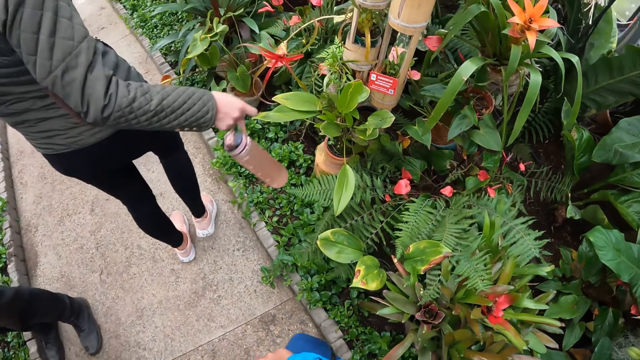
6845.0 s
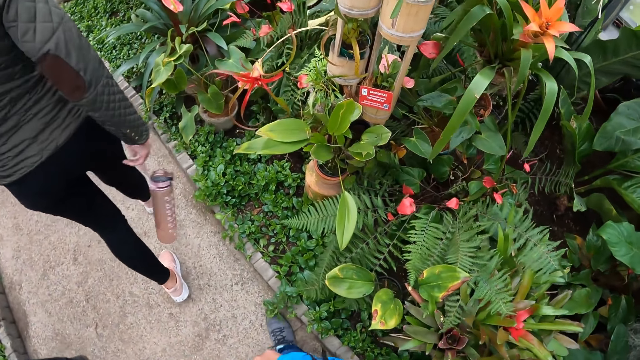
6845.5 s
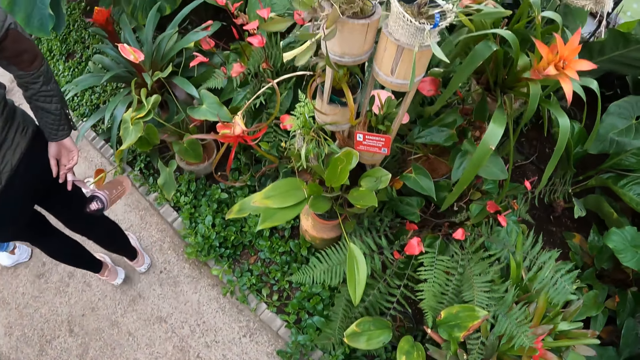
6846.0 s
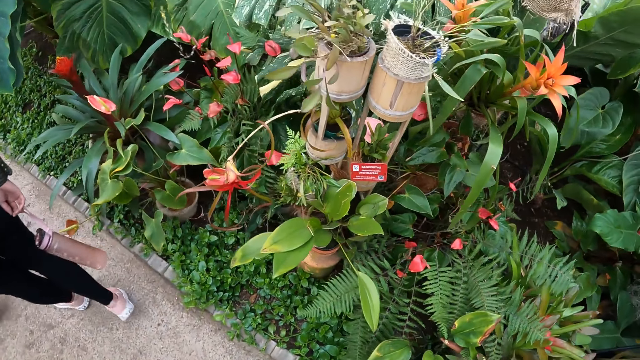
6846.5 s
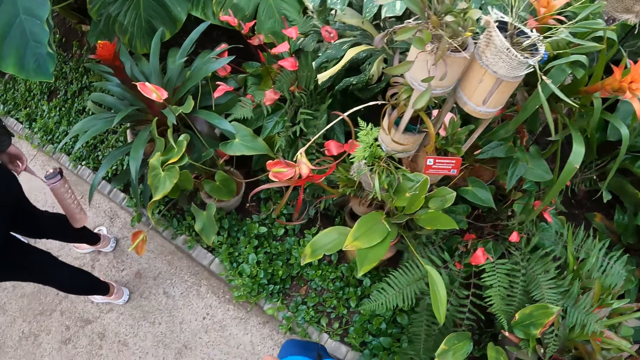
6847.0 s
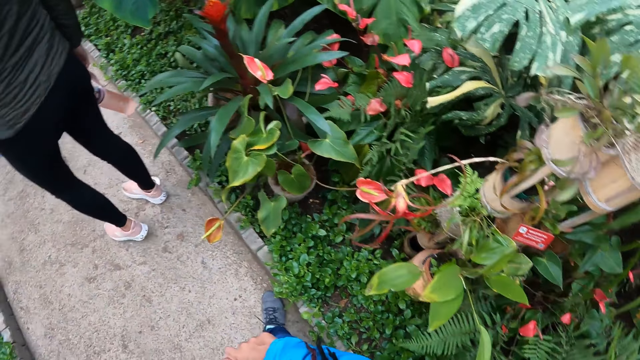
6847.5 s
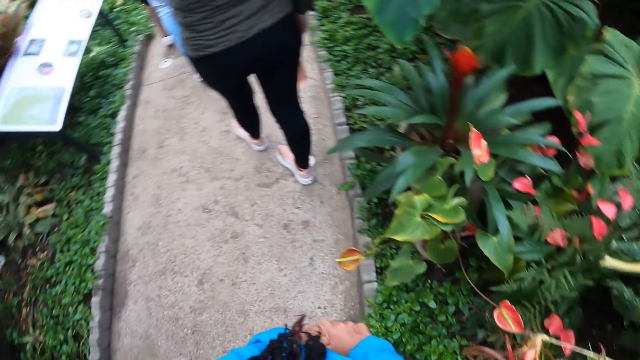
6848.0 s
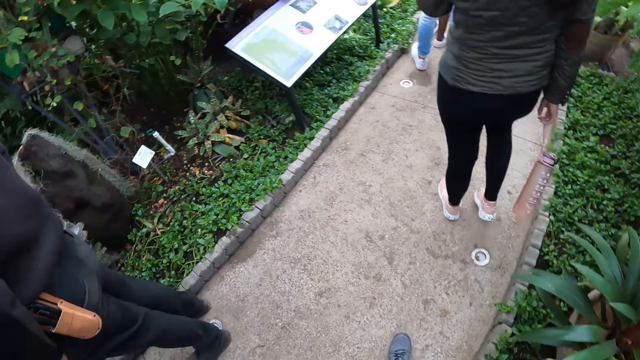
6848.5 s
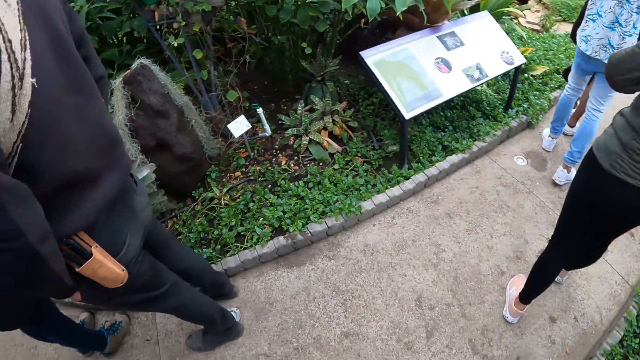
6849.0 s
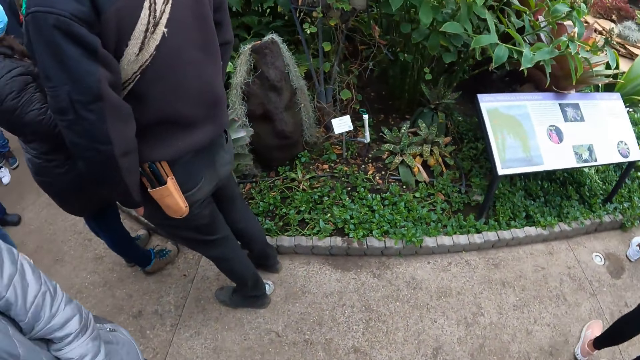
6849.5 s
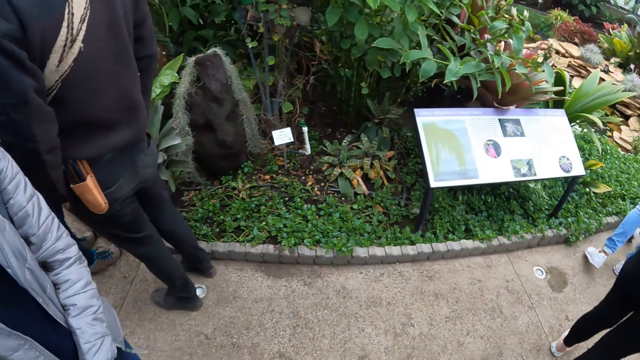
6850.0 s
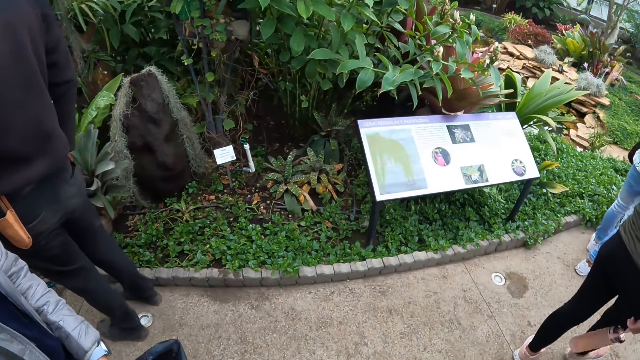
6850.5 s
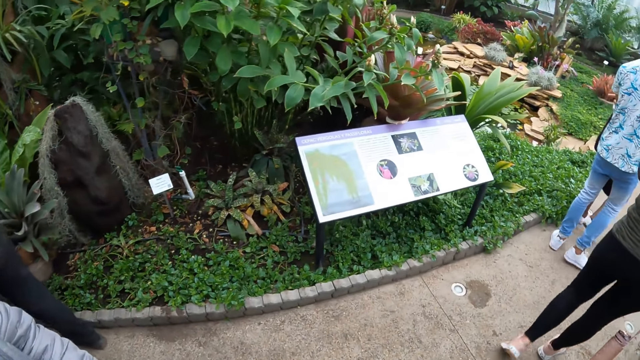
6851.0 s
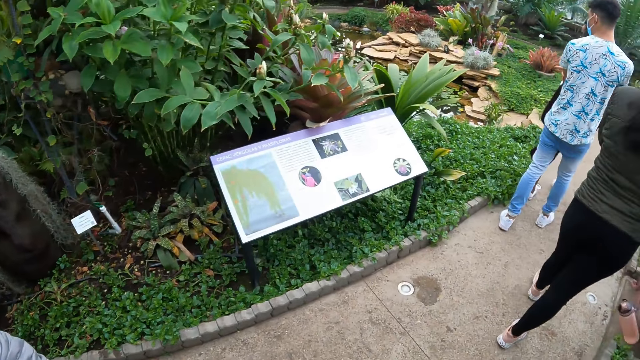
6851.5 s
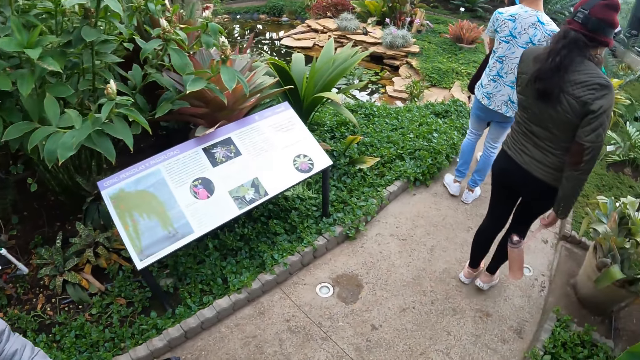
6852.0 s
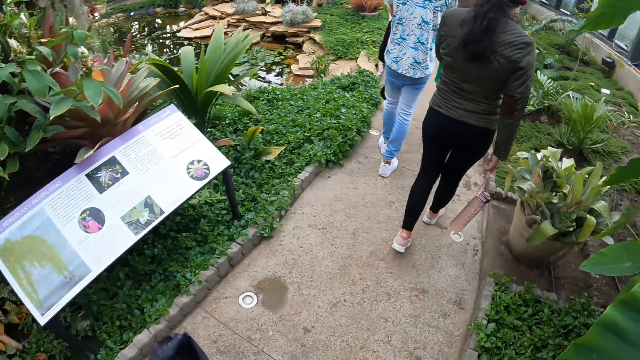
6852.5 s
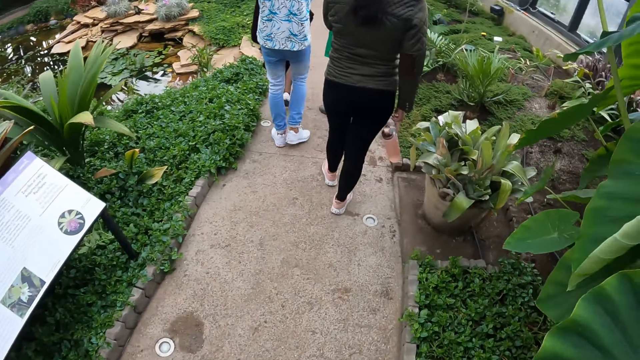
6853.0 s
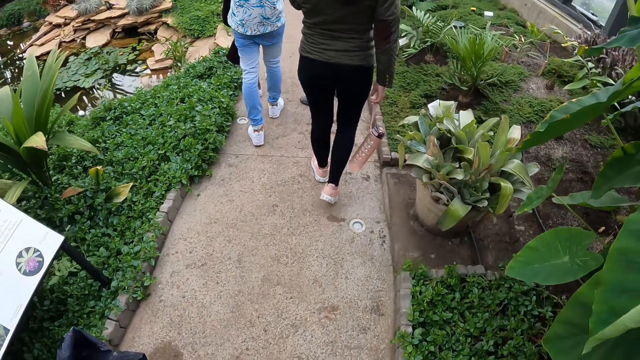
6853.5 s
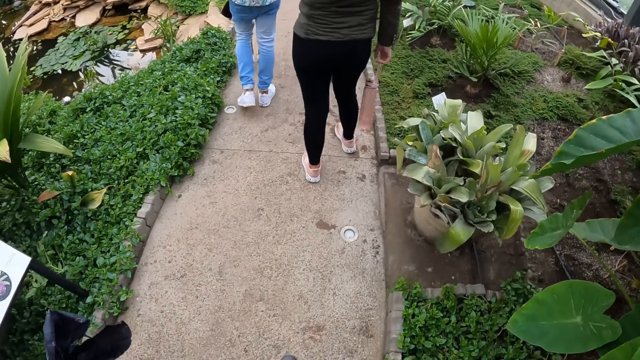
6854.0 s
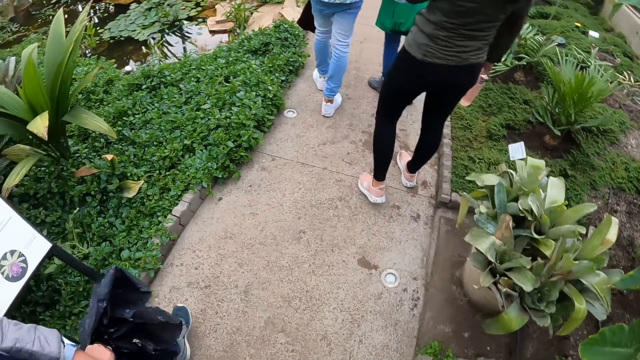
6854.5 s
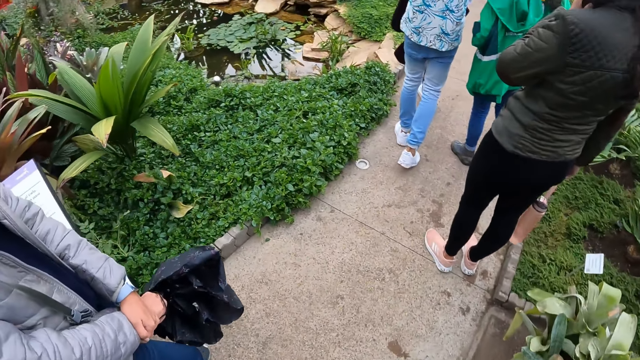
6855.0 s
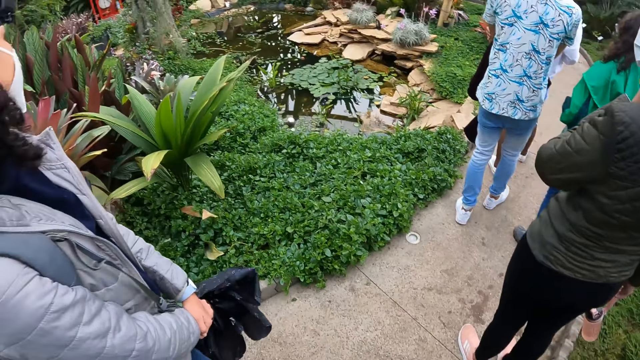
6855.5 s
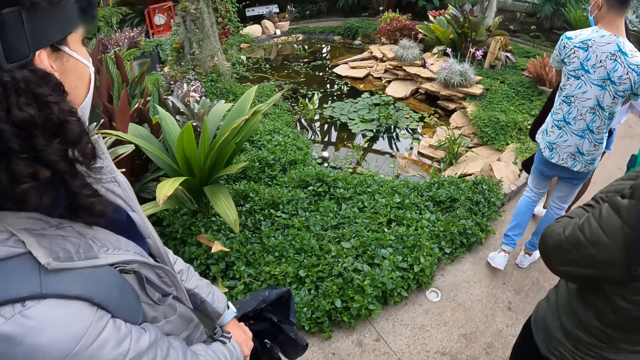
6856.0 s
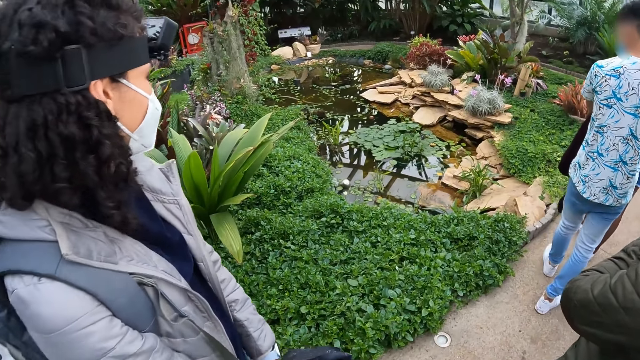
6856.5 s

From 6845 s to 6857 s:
The camera wearer looks at the plants. They start walking.

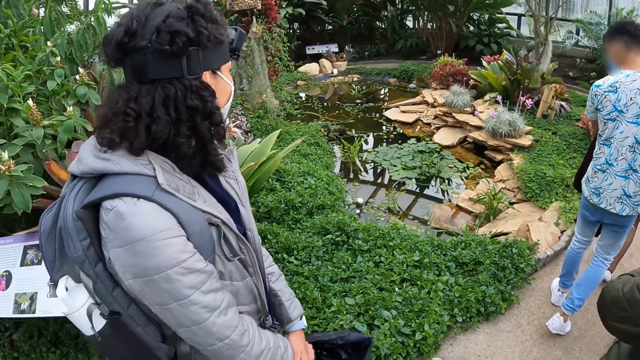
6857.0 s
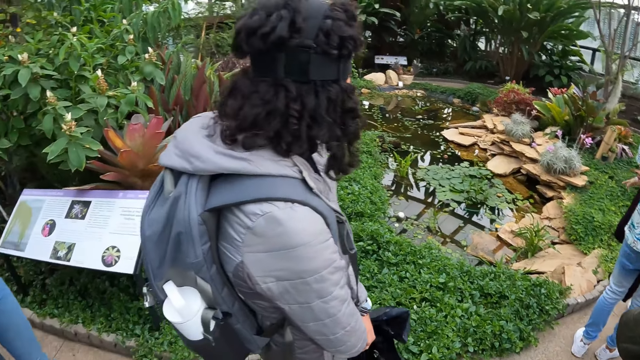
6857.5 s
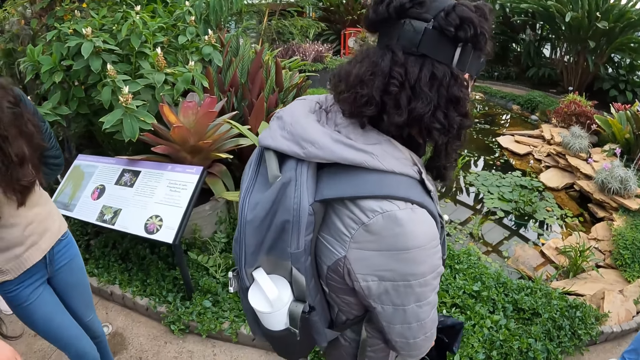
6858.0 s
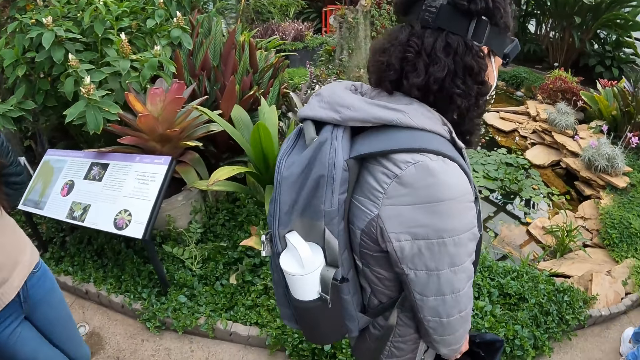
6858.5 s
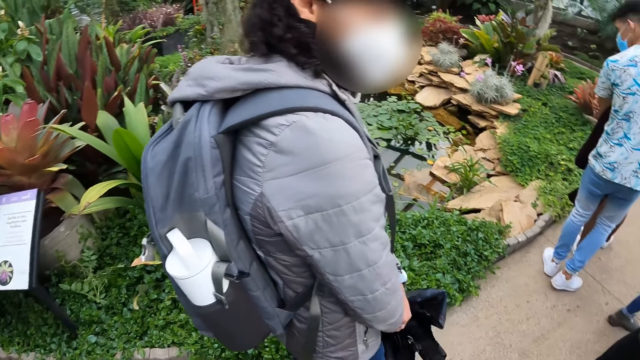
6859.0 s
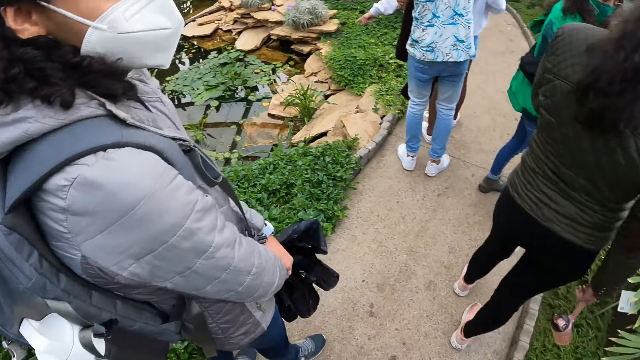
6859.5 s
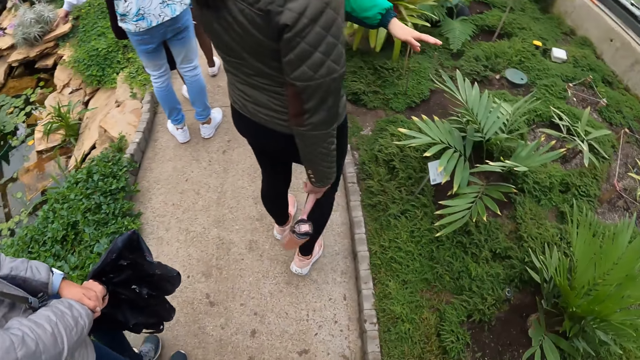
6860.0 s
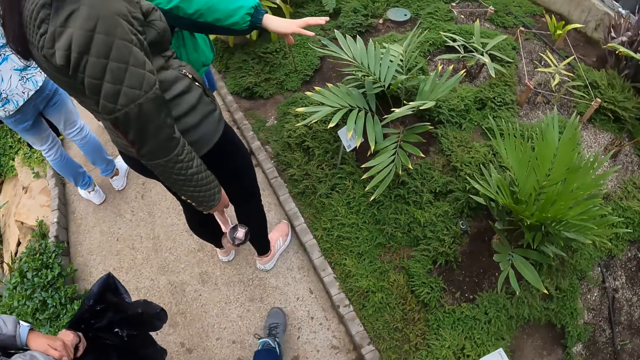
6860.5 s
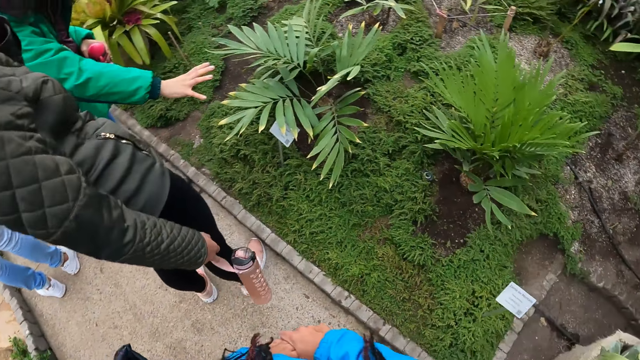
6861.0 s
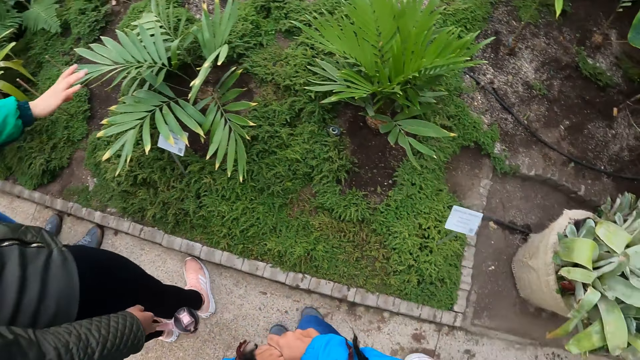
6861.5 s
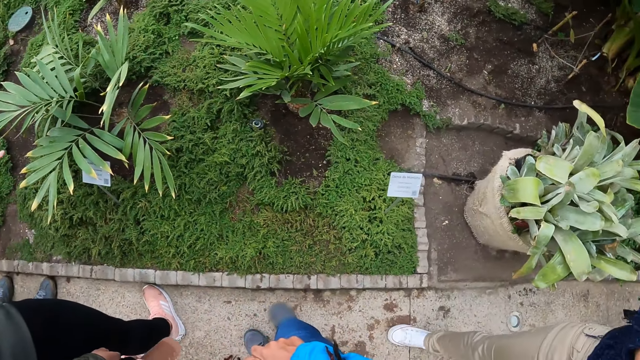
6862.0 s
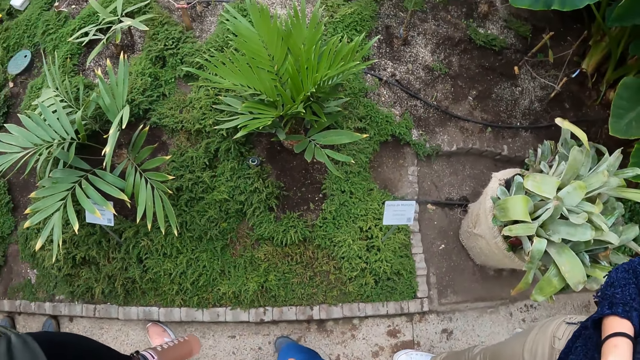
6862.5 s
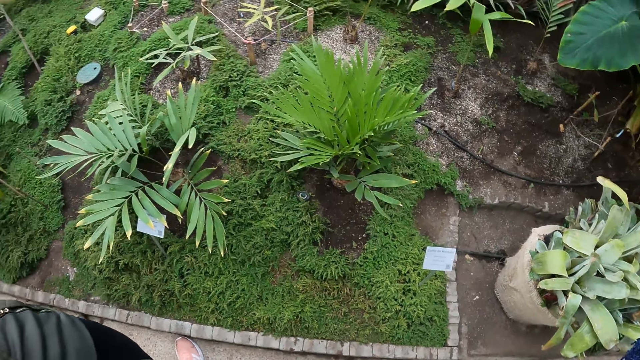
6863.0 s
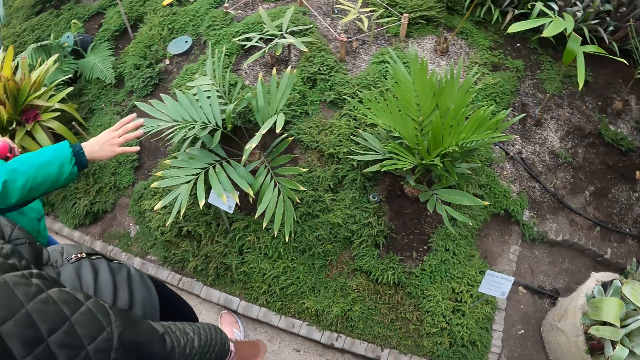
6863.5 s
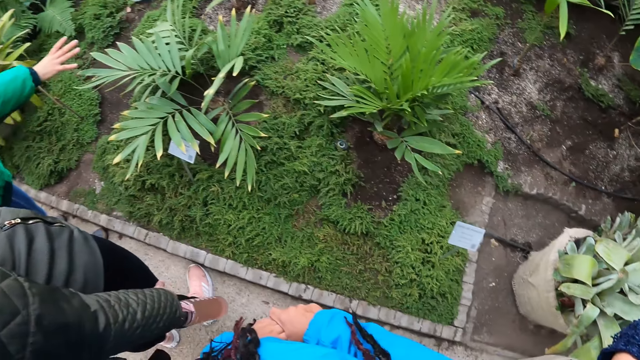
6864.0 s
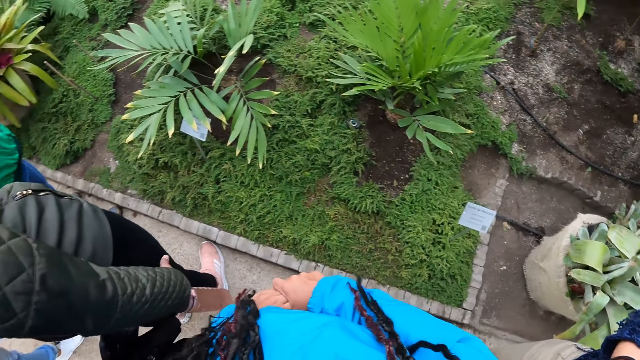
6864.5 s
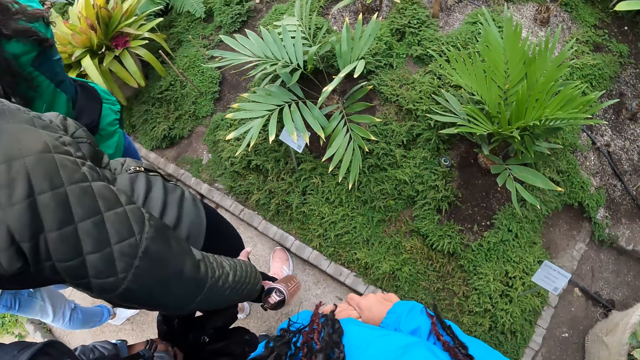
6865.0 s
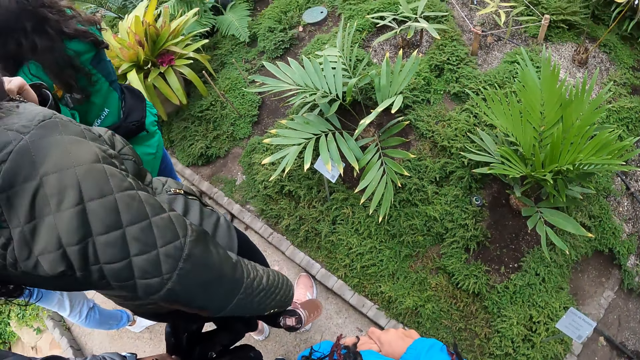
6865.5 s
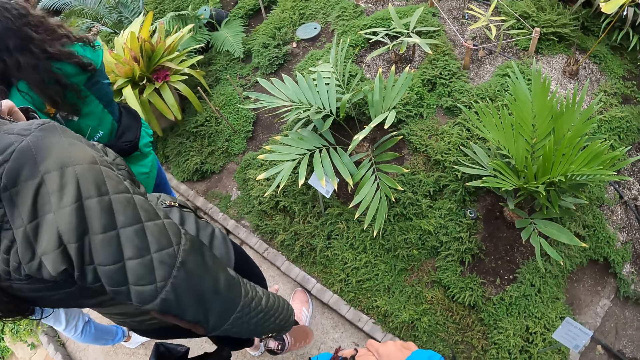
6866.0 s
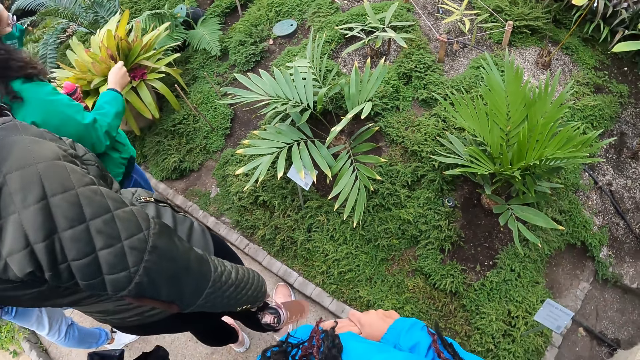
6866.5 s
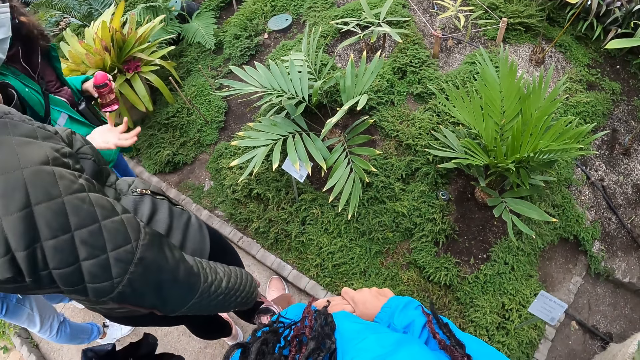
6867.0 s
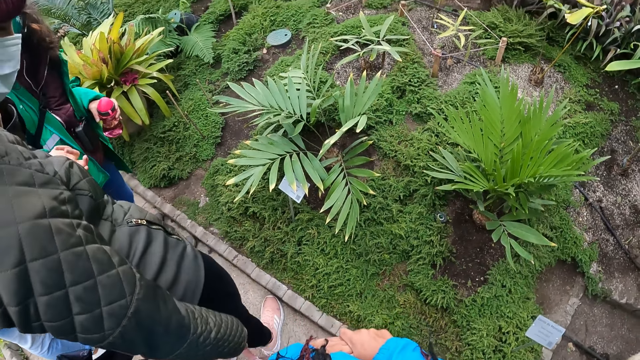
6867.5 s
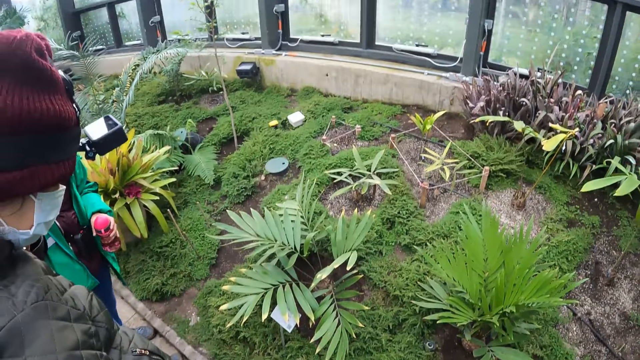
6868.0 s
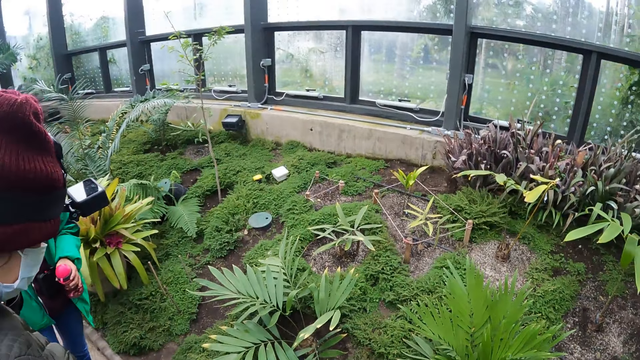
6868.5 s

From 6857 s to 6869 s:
A docent talks with gestures.
